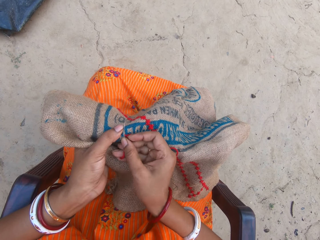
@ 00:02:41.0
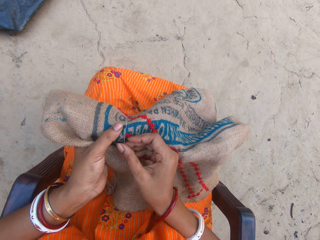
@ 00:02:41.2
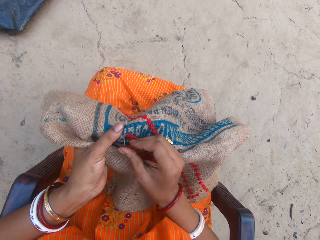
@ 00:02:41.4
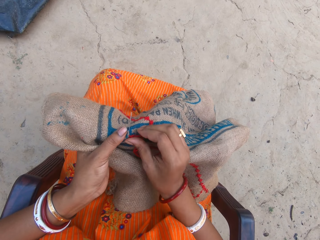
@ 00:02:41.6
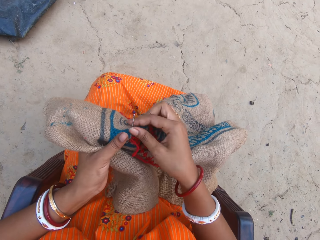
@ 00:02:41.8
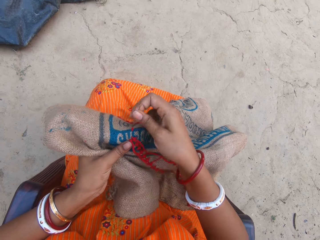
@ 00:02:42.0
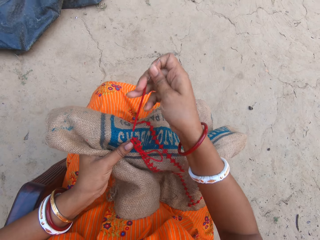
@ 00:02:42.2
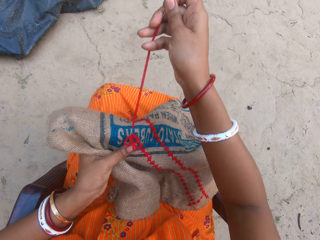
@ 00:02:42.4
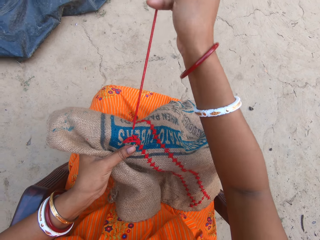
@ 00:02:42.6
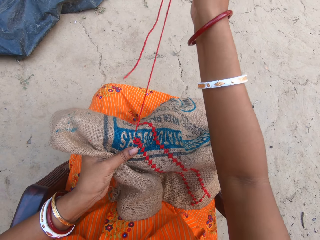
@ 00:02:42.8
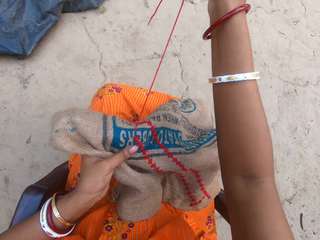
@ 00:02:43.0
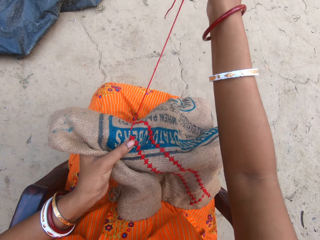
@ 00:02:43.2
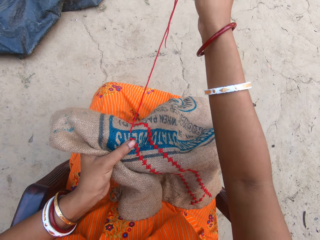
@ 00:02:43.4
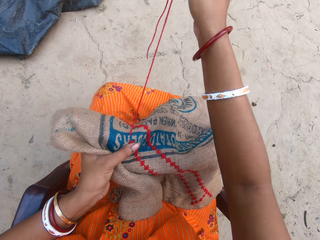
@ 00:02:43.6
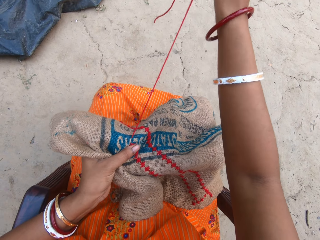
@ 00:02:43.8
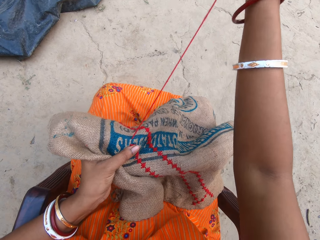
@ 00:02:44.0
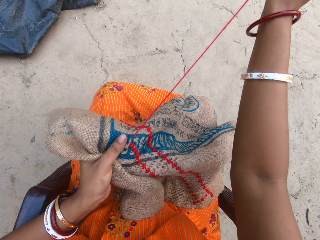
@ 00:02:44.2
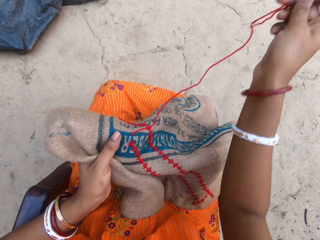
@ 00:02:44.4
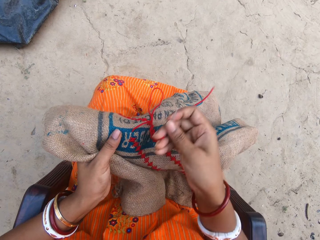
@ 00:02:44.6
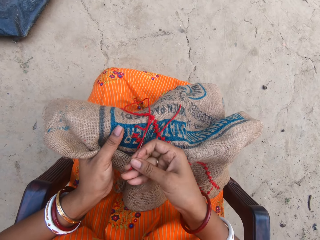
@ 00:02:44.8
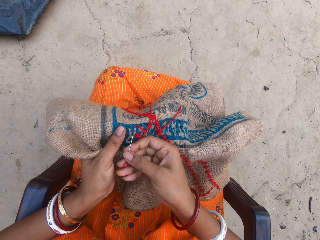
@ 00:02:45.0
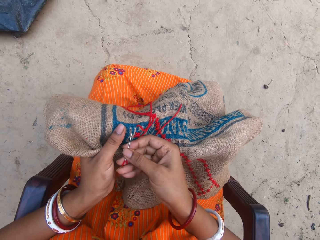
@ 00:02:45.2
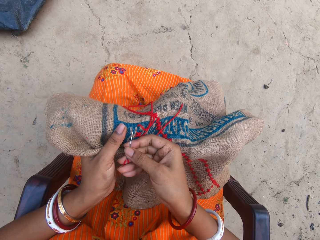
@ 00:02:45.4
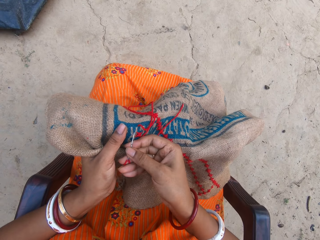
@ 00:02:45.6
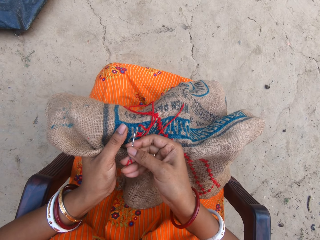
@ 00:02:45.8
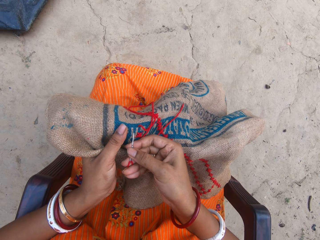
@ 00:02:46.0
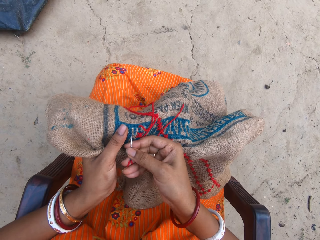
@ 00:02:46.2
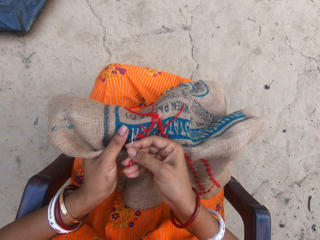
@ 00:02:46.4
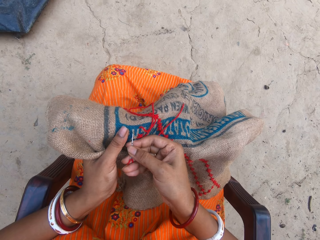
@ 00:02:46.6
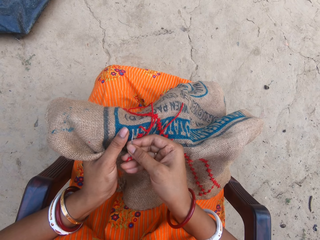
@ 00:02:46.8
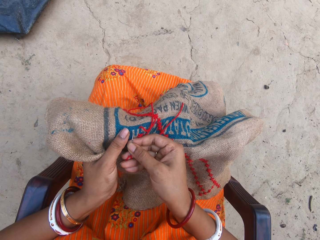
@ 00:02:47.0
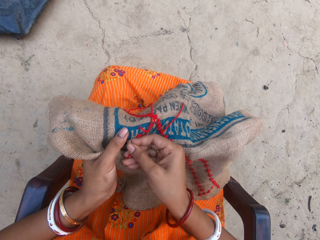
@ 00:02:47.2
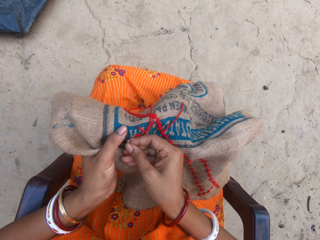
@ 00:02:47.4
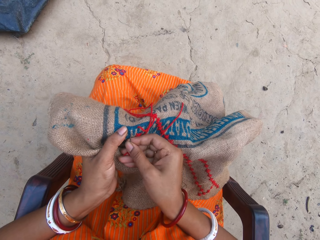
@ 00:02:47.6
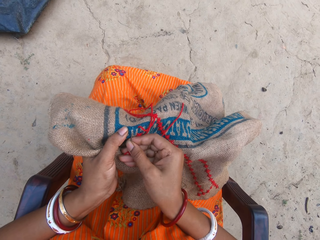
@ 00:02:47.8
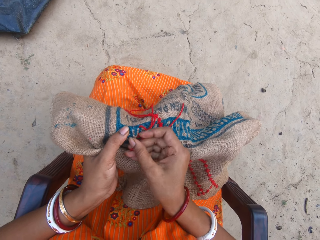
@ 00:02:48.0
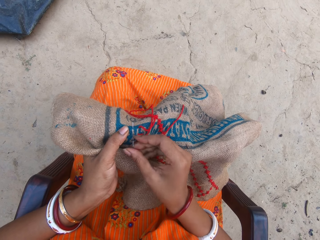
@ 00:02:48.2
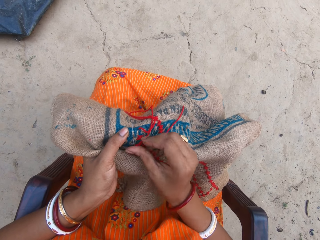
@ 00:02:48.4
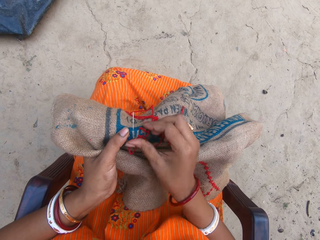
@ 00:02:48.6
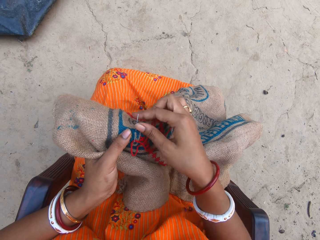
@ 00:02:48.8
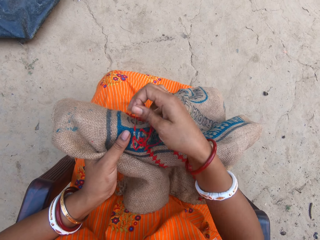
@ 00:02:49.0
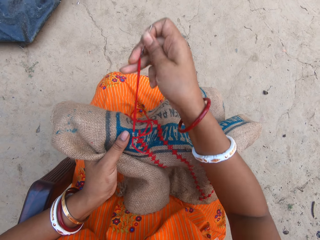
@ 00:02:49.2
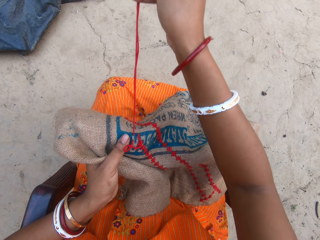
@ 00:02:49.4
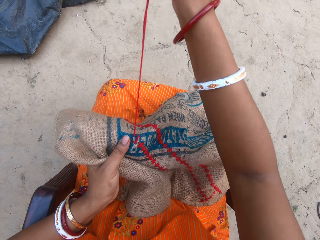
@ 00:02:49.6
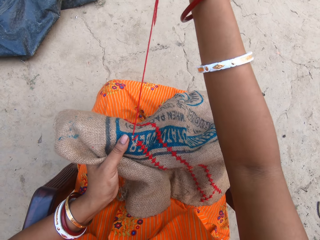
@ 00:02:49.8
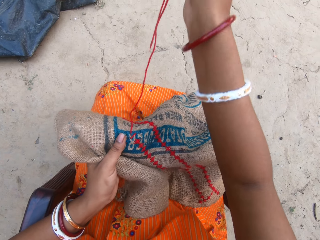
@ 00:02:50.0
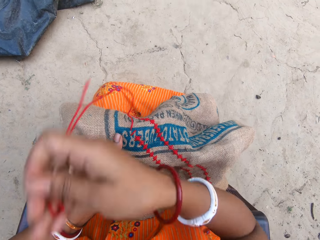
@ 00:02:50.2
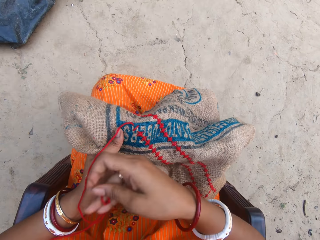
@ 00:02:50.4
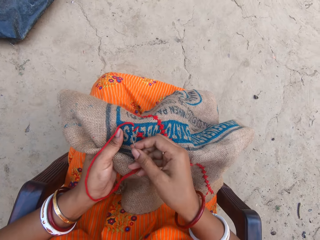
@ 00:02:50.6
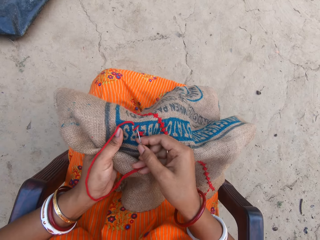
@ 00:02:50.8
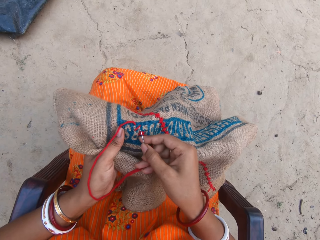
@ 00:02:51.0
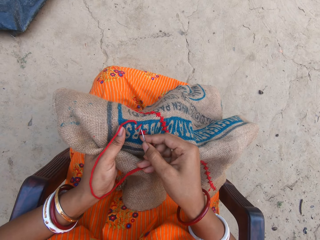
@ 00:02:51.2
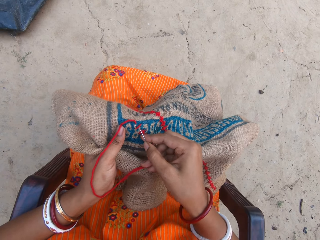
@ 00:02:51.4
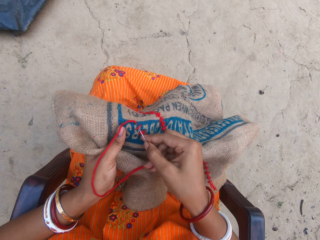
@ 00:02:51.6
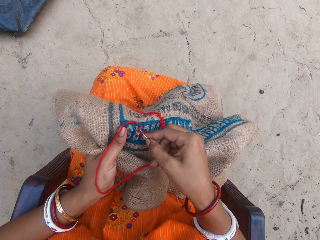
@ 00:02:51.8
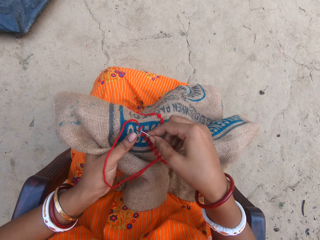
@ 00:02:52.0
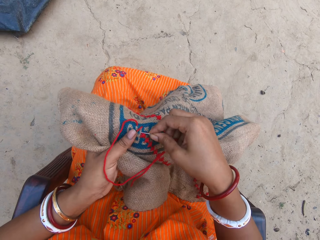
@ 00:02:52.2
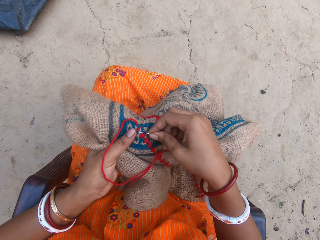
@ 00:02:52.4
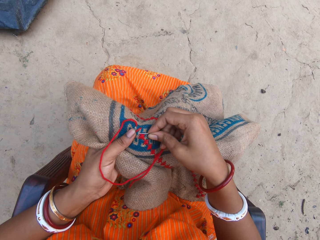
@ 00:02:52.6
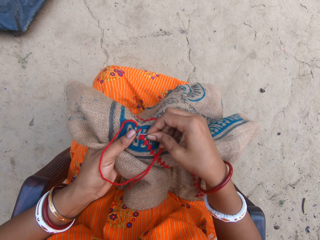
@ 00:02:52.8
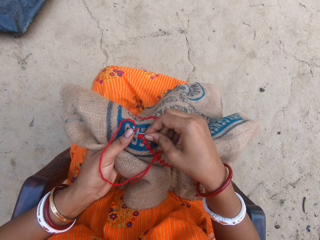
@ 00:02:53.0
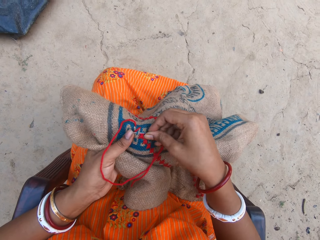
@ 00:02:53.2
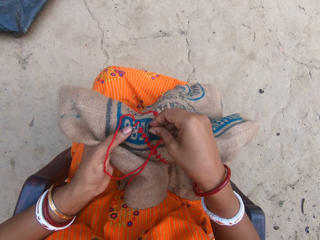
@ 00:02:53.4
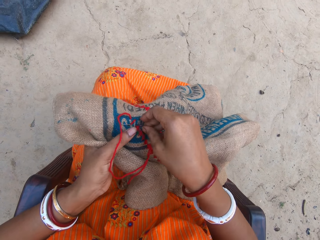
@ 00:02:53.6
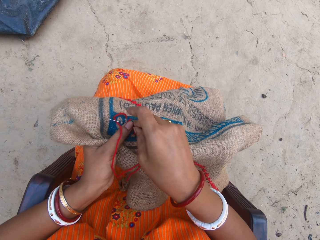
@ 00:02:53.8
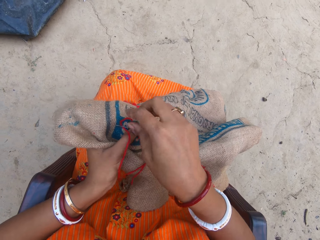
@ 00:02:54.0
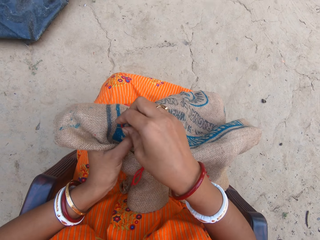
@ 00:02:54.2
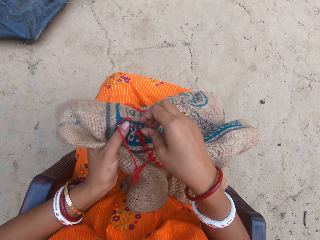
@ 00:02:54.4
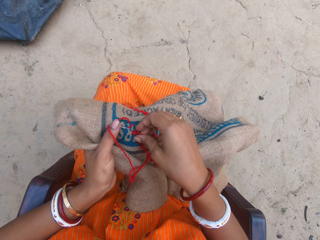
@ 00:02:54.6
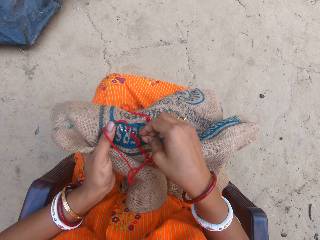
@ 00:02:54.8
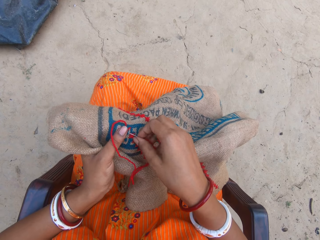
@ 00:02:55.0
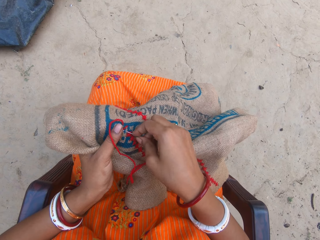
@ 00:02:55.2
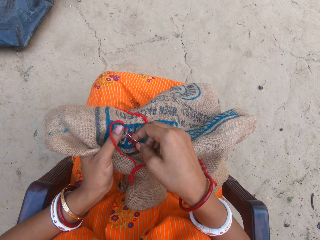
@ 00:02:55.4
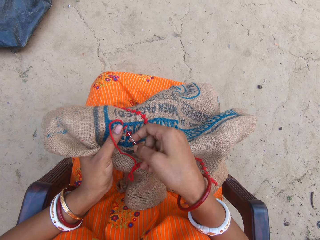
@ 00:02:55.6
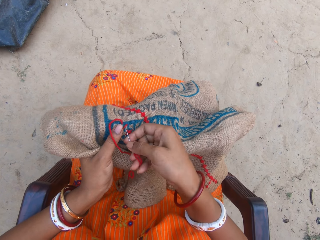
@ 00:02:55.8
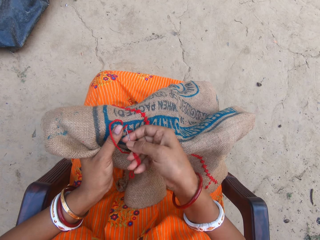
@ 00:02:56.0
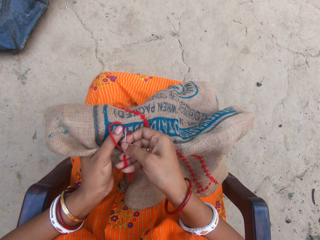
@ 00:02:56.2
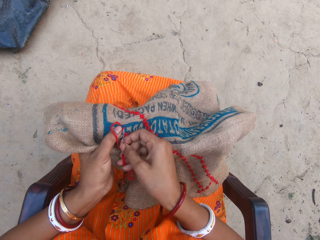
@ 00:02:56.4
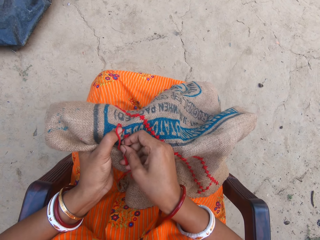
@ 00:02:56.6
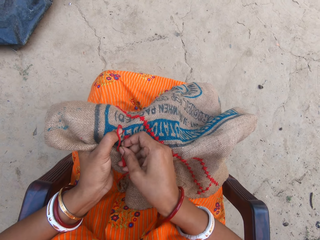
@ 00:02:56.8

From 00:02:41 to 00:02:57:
The camera wearer pulls a thread. They knit a sack. They pull the thread. They knit the sack.

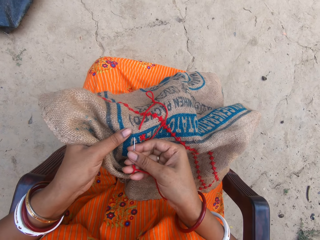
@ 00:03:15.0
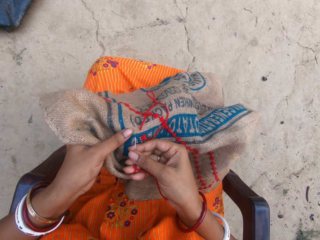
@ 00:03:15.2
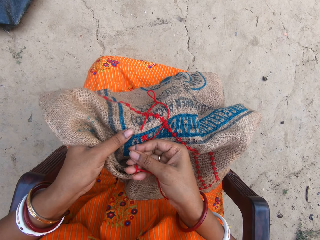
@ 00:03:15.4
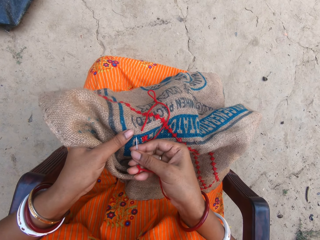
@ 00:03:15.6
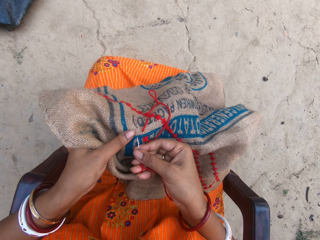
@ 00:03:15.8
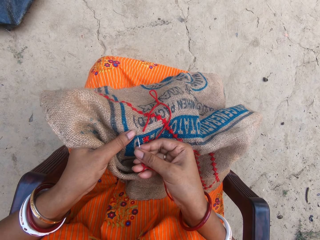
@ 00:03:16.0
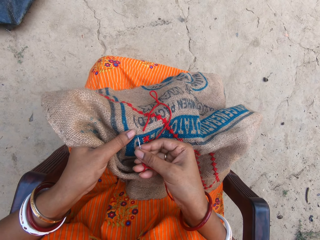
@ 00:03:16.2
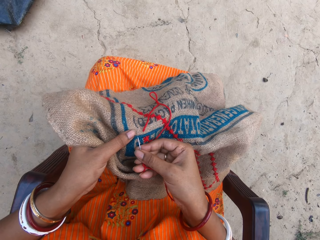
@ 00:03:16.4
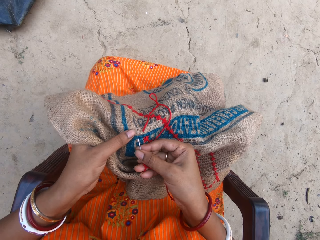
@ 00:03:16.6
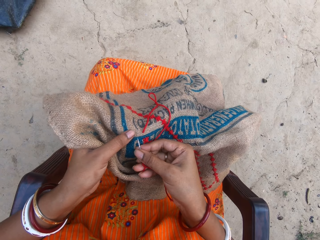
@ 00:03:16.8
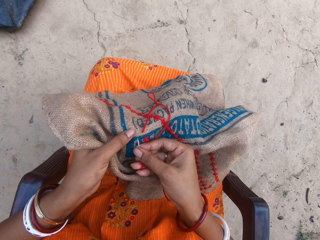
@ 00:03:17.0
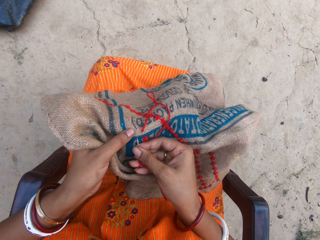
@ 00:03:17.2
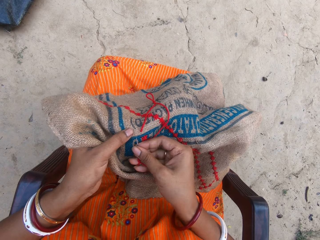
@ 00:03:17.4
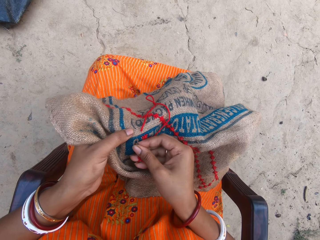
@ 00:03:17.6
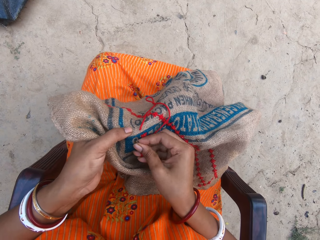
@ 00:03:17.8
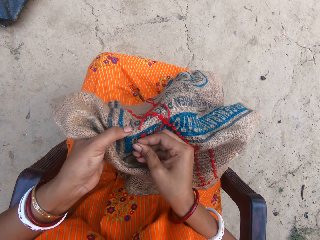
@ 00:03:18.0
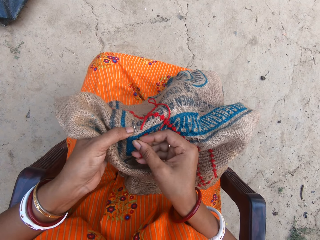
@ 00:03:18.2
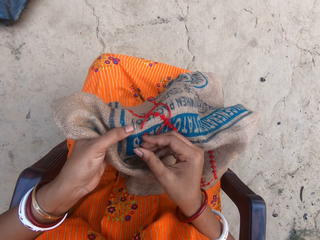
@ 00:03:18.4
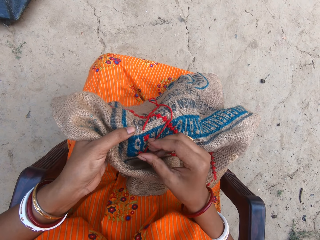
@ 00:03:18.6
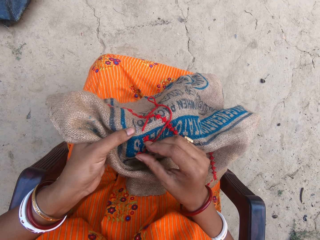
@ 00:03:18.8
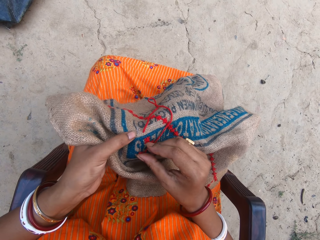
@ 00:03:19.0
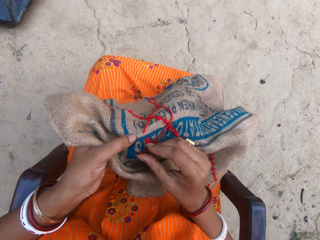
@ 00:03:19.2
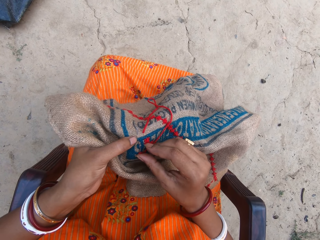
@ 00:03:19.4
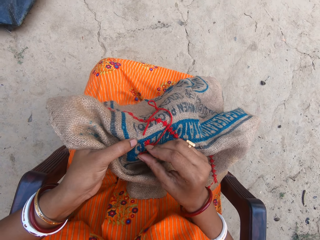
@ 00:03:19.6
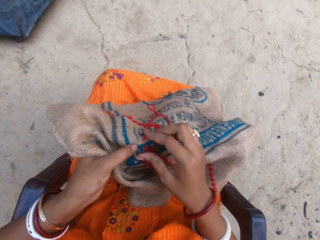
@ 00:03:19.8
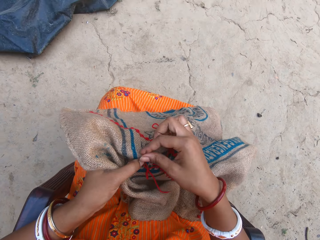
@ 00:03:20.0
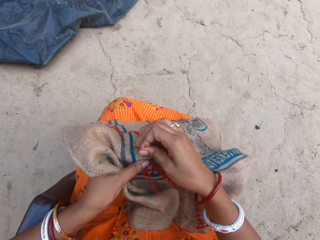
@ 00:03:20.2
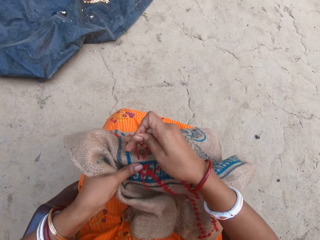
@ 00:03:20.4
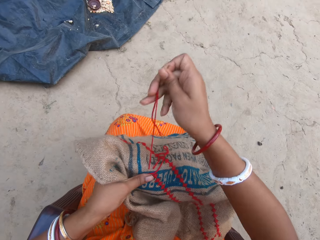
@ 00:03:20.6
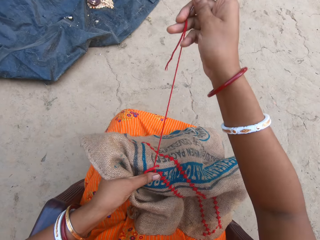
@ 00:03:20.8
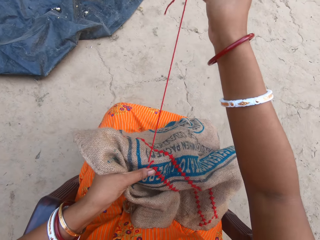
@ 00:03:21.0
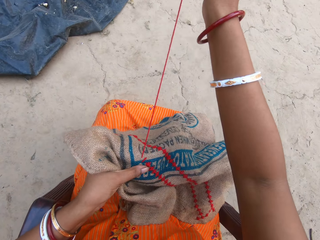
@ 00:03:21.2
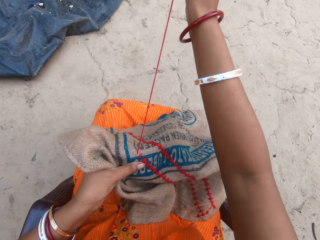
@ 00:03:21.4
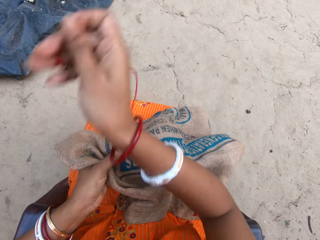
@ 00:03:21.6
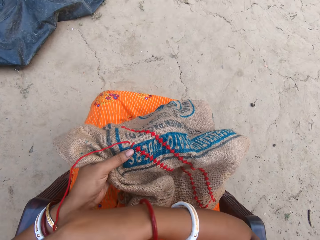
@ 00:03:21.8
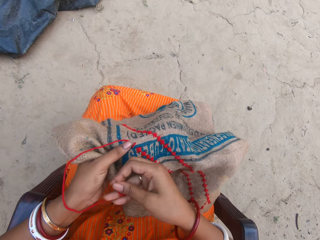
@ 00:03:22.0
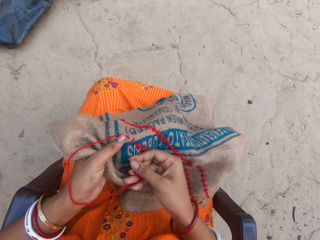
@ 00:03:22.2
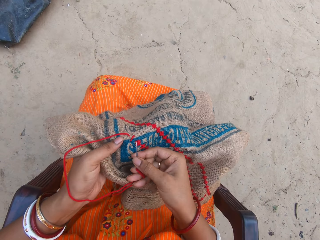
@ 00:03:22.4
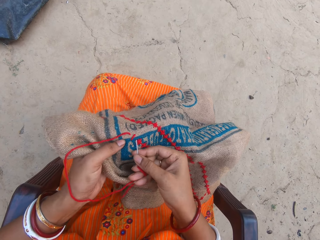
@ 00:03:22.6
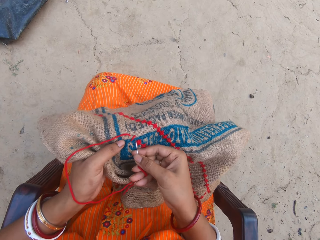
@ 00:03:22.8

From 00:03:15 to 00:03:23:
The camera wearer knits a sack. They pull a thread.
